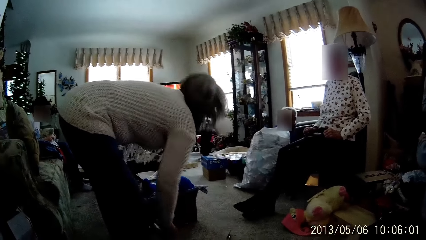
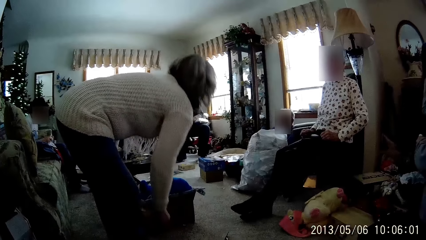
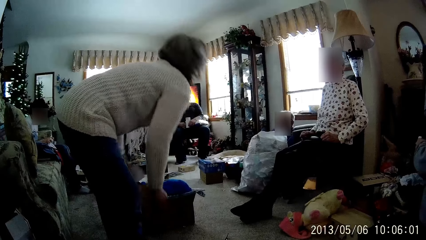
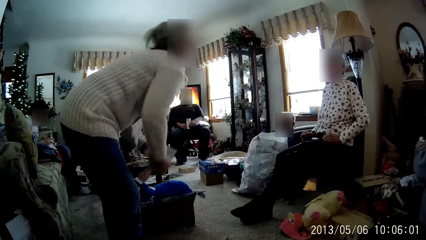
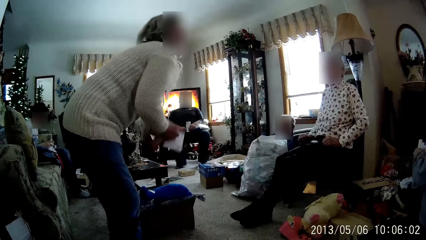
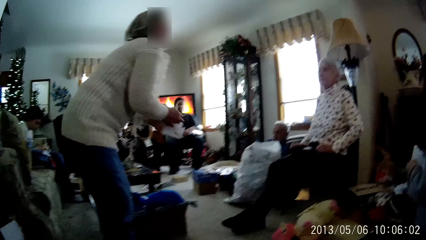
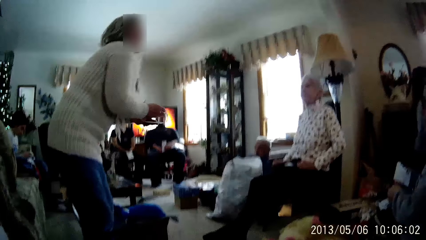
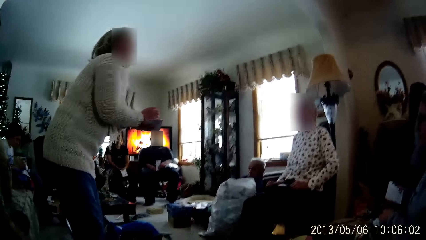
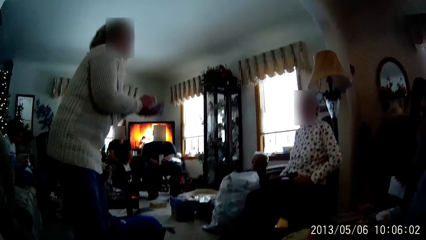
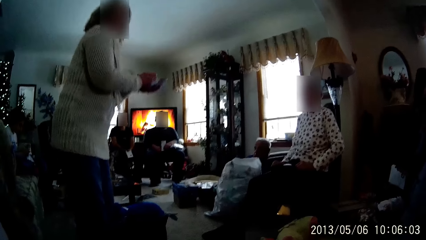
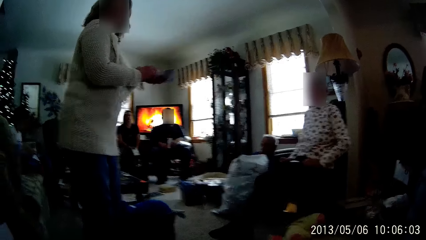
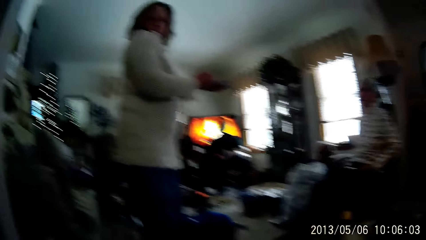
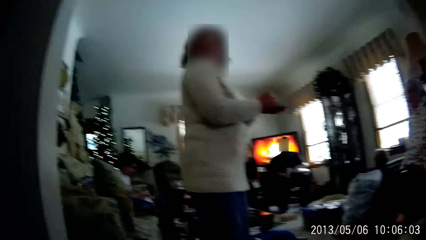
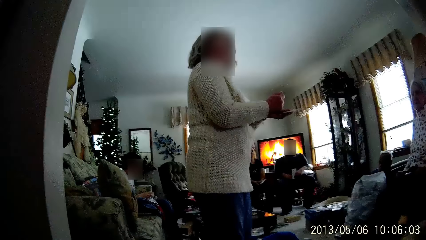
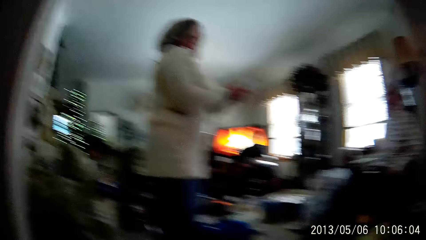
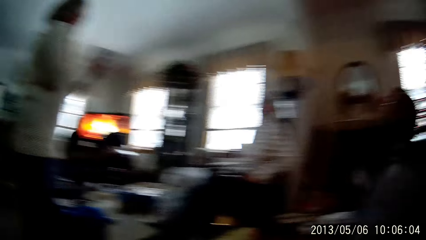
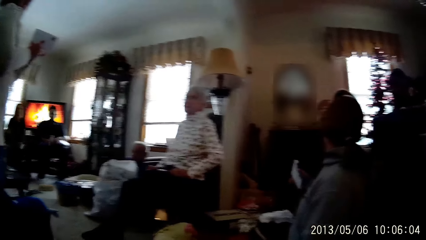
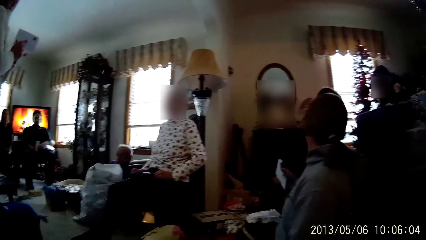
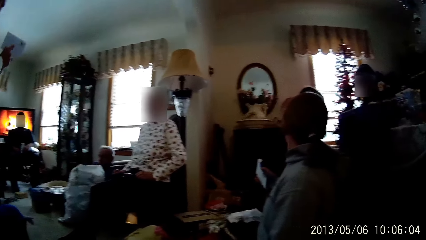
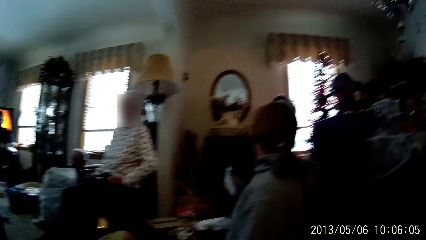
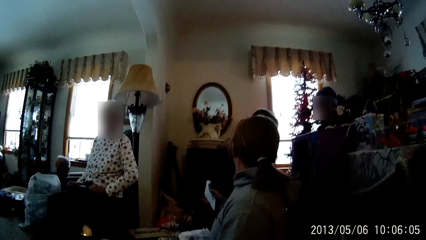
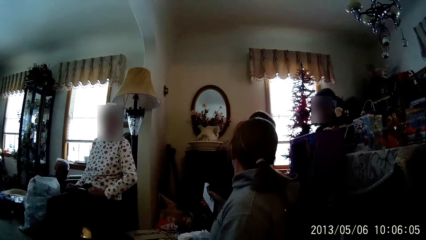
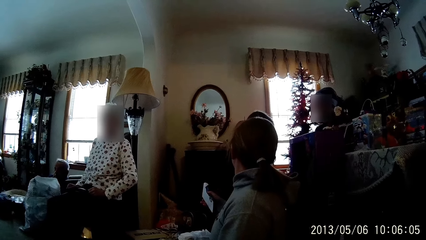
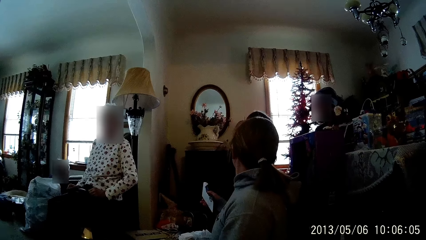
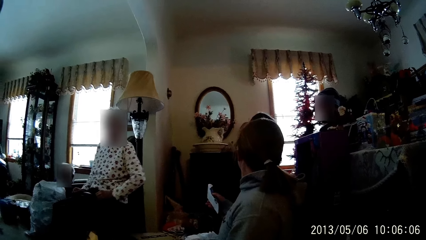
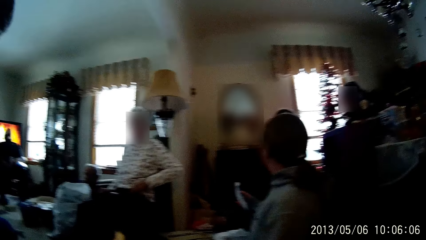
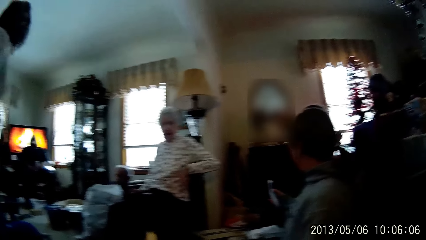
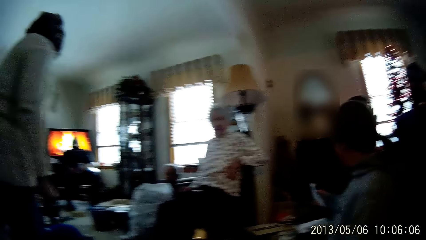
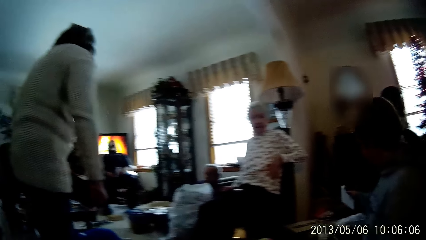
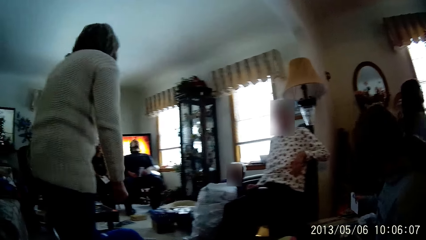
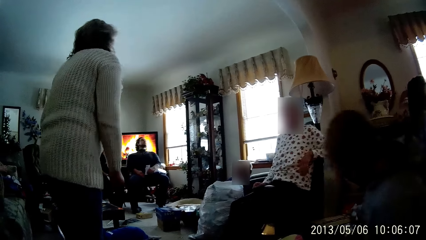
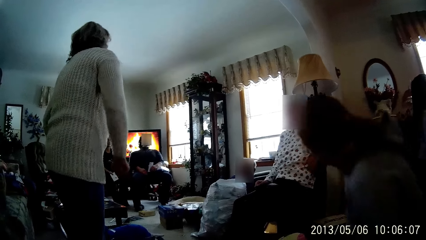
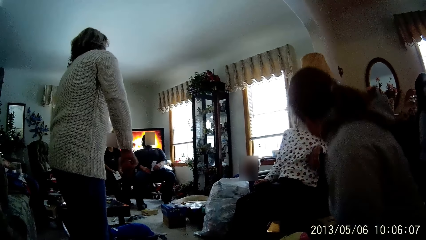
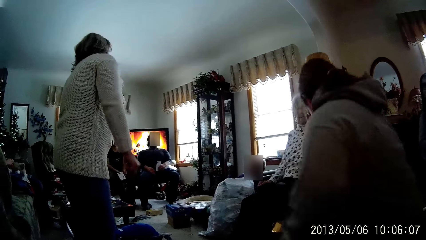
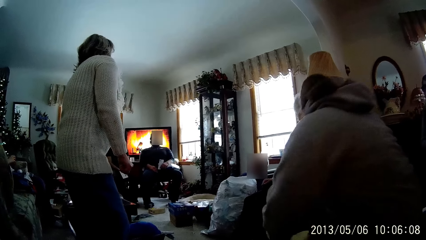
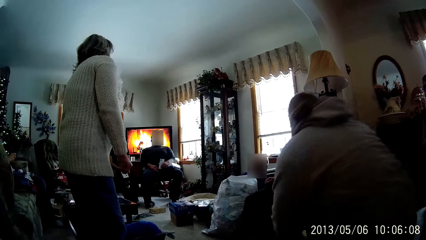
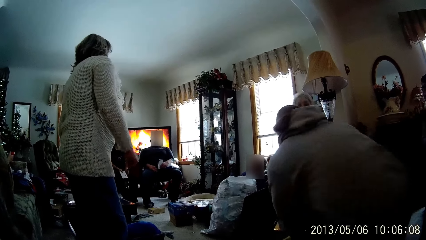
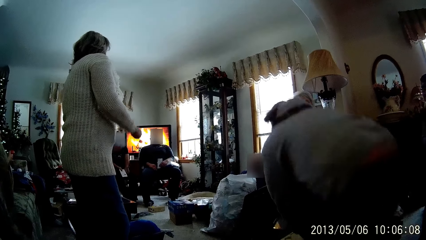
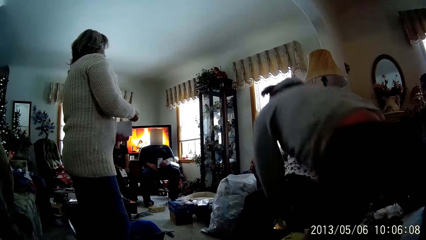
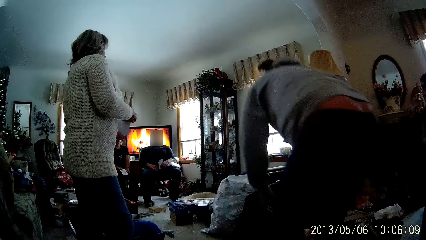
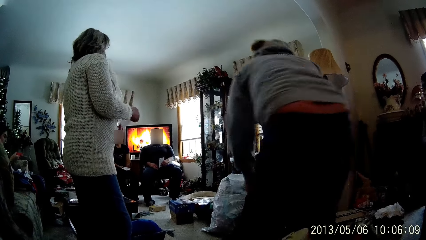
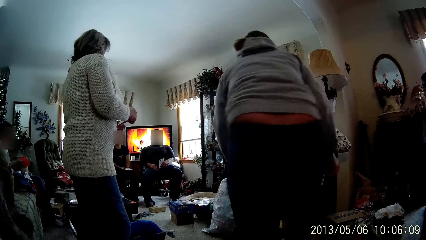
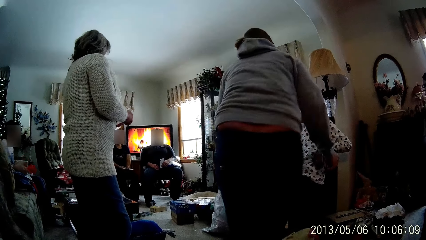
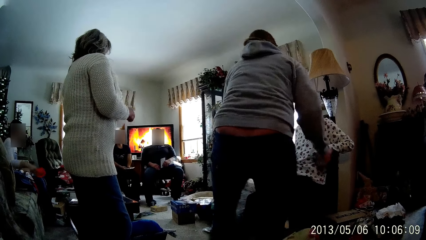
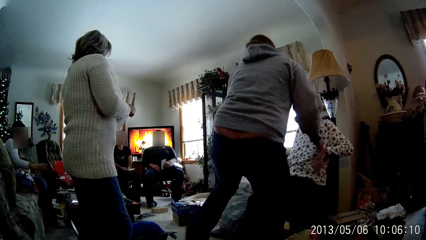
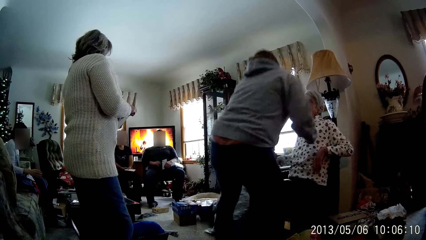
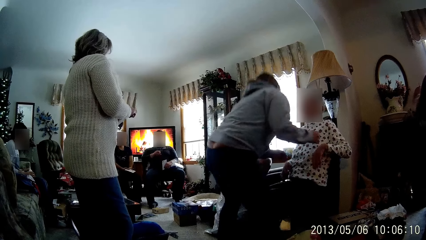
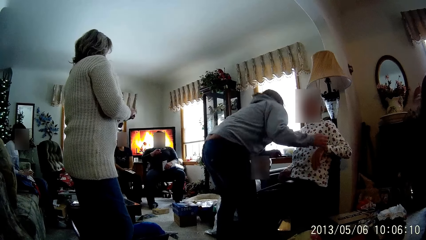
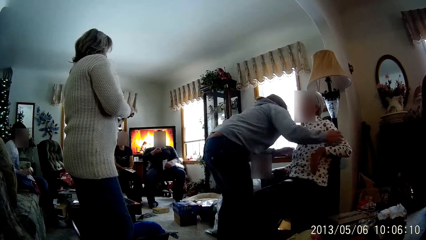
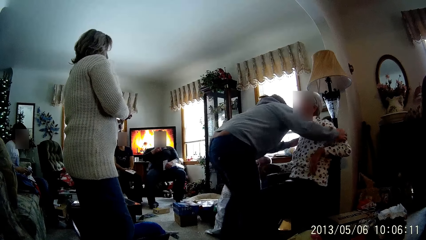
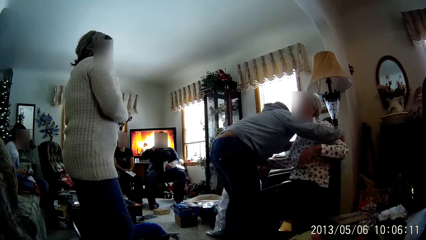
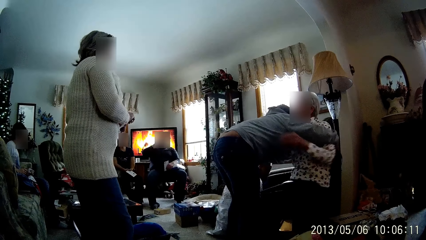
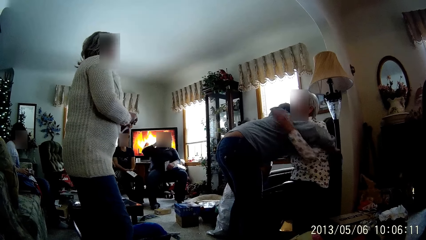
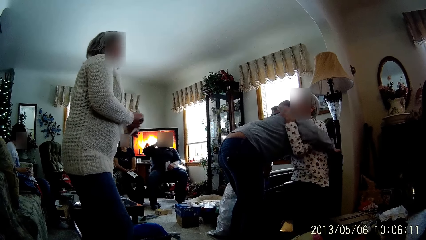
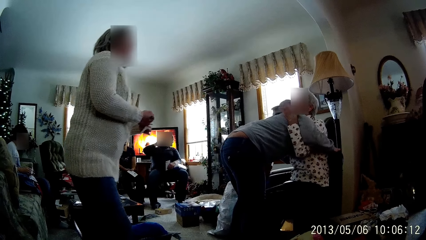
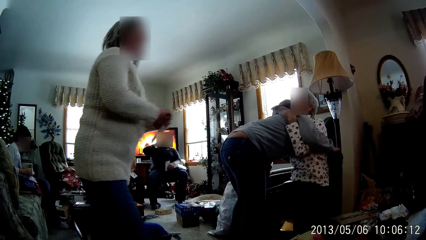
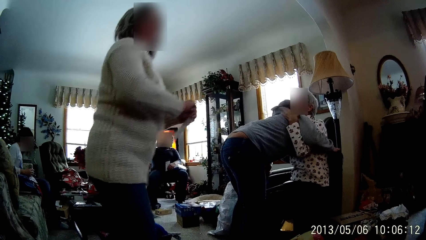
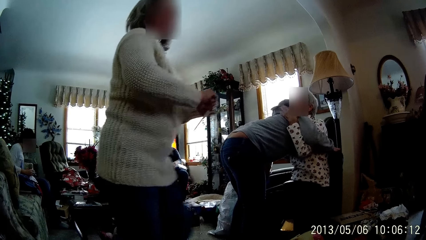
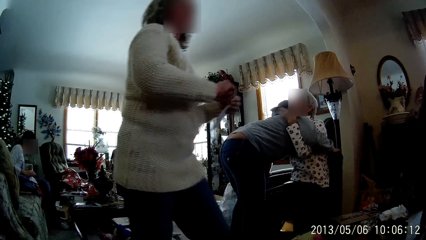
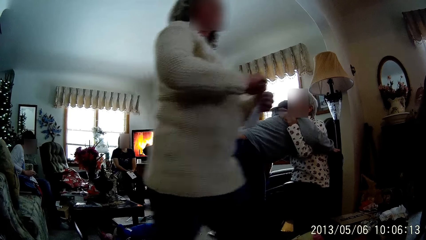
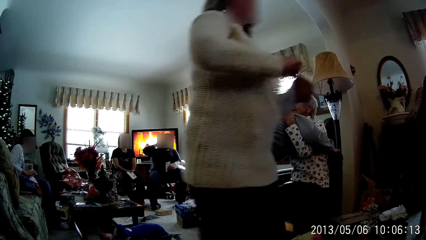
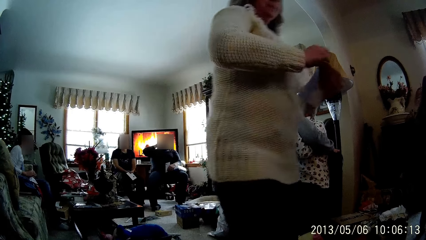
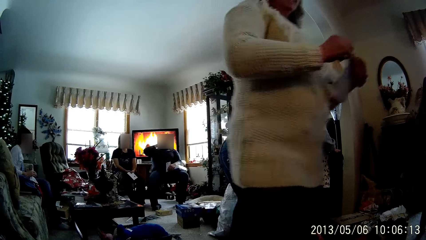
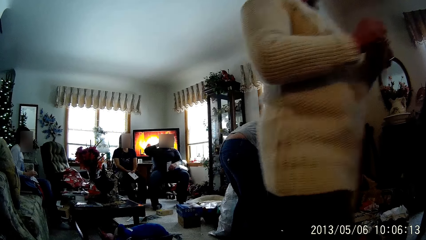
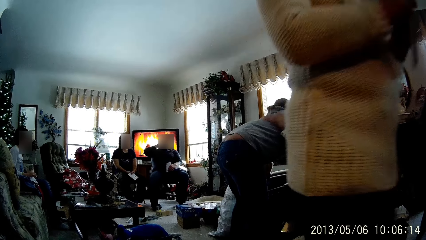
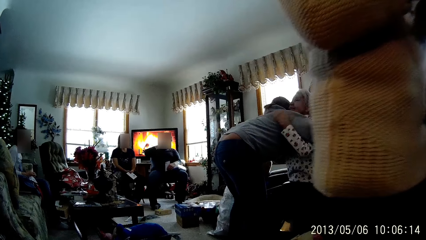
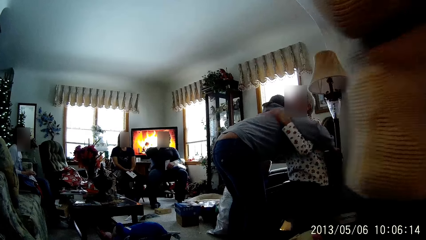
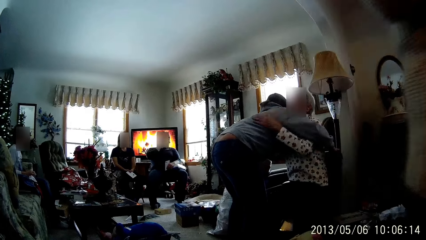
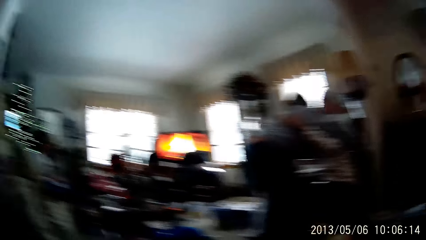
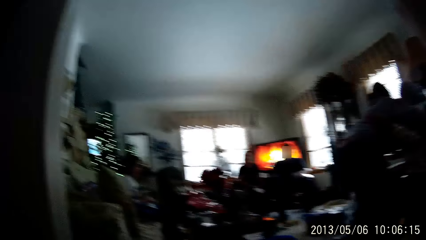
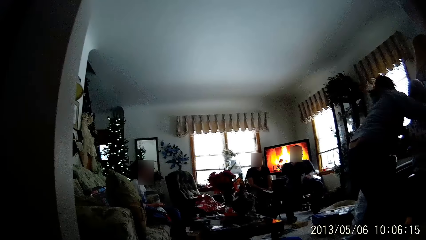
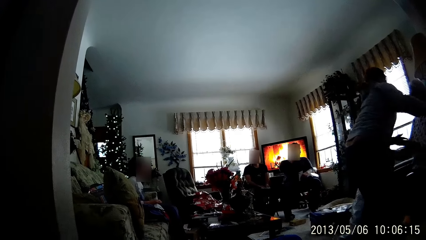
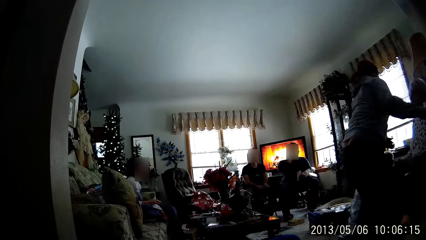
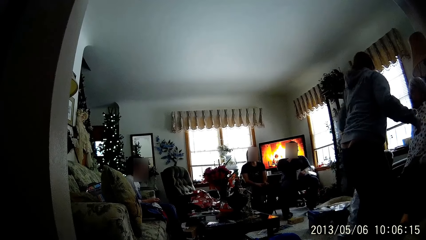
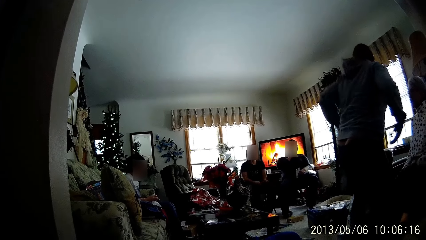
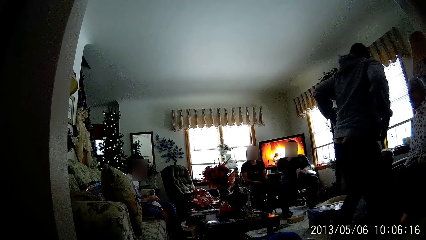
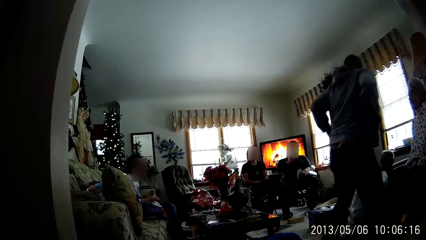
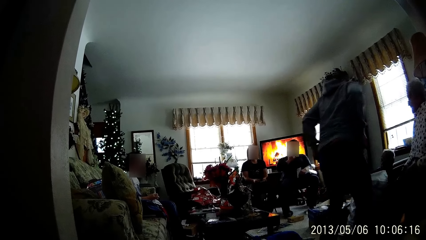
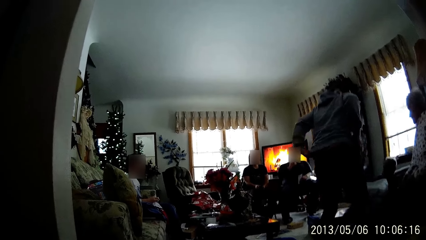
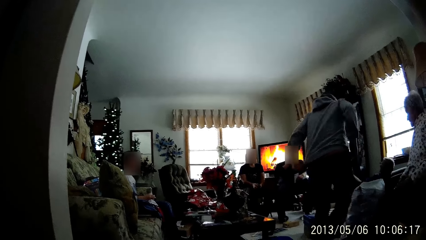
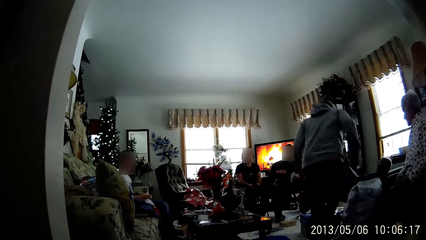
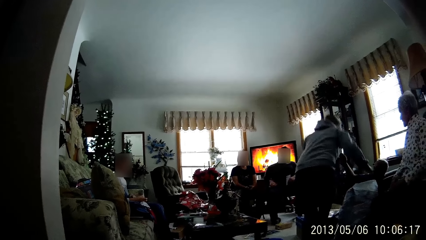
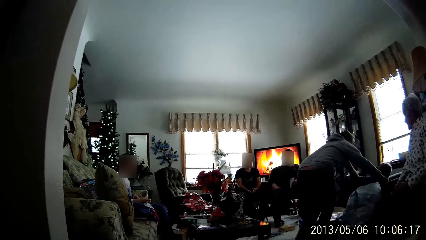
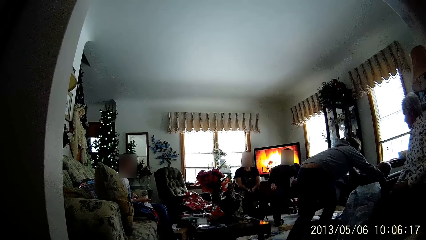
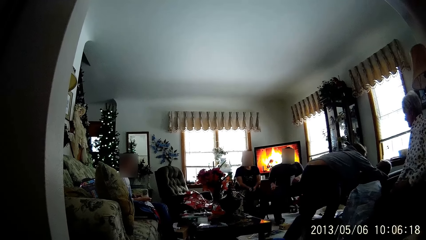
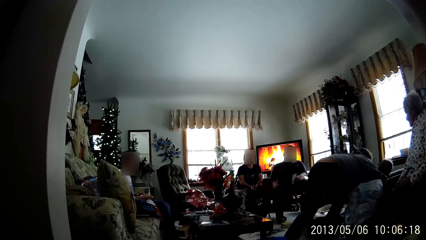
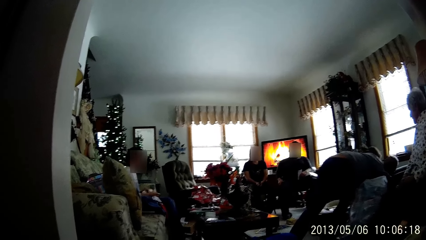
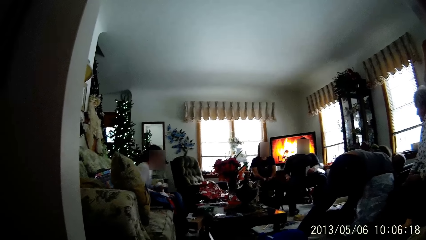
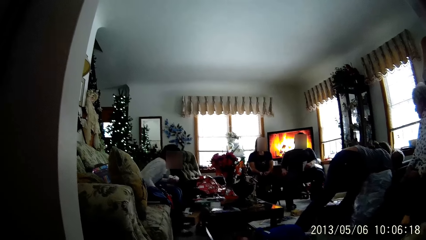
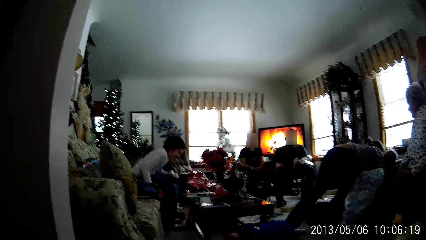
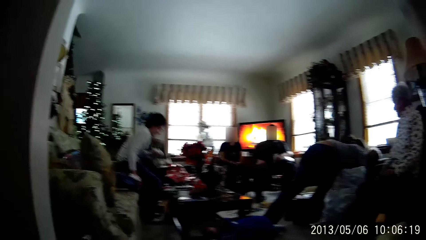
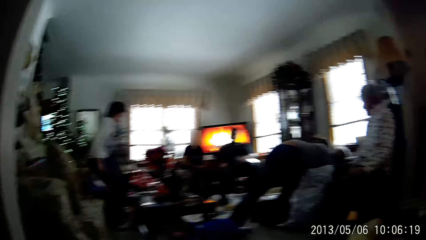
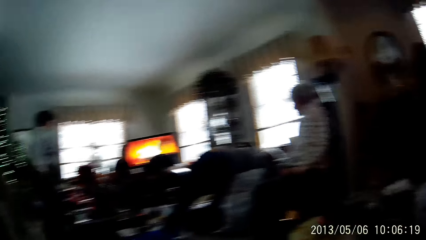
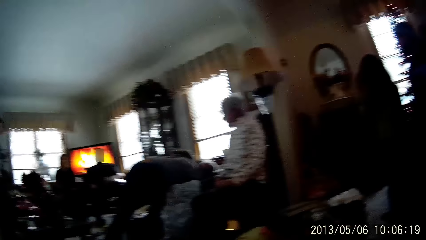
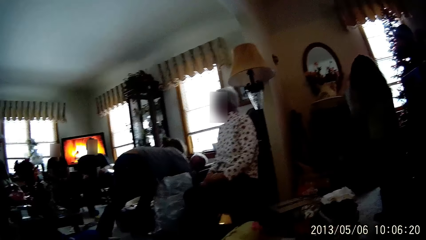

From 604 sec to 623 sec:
A woman squeezes the brown paper in both hands. Another woman tosses a red plate on the table with her right hand. The second woman plays with the candle in both hands. A third woman hugs a fourth woman. The first woman walks past the camera wearer across the living room. The third woman hugs a man.
